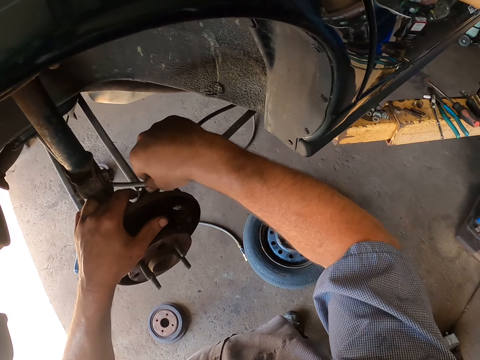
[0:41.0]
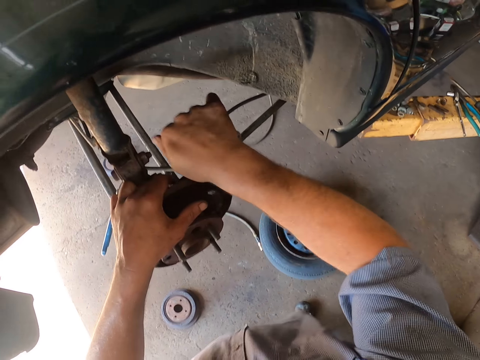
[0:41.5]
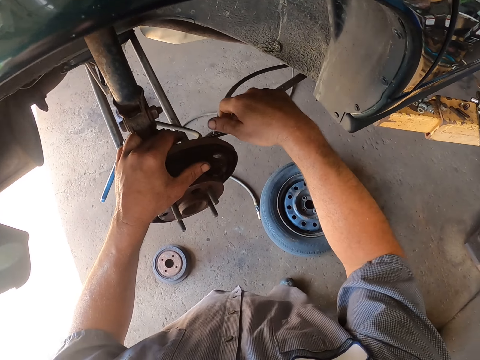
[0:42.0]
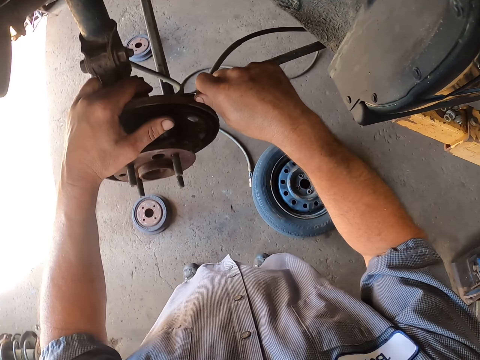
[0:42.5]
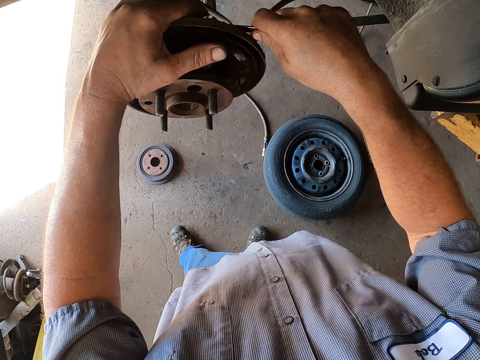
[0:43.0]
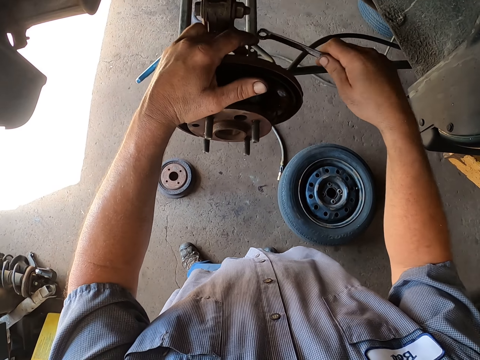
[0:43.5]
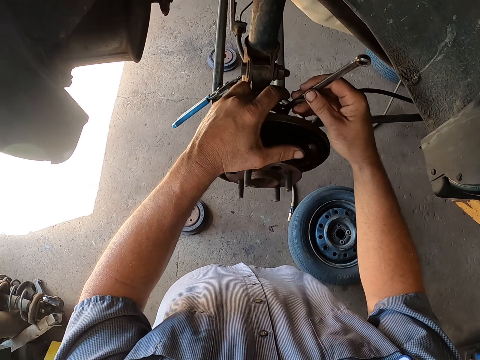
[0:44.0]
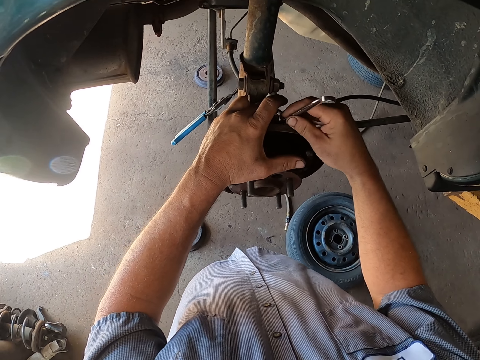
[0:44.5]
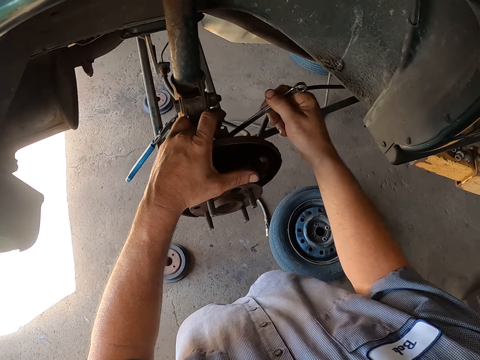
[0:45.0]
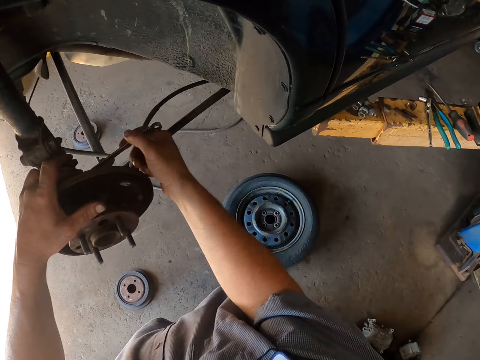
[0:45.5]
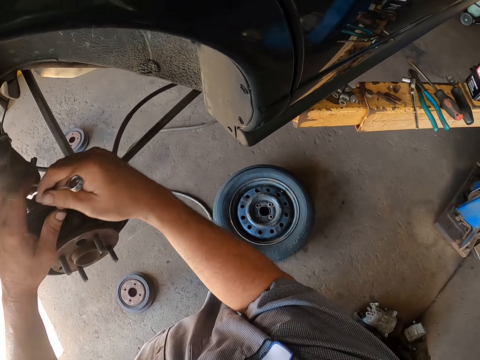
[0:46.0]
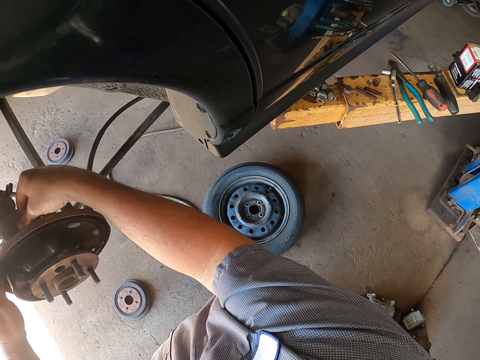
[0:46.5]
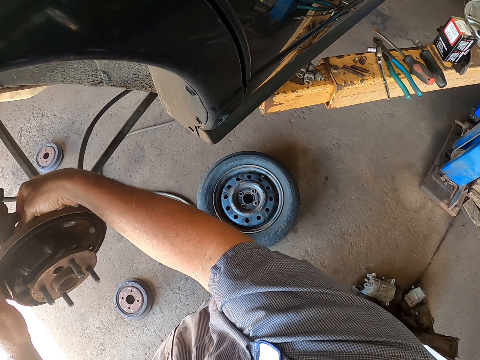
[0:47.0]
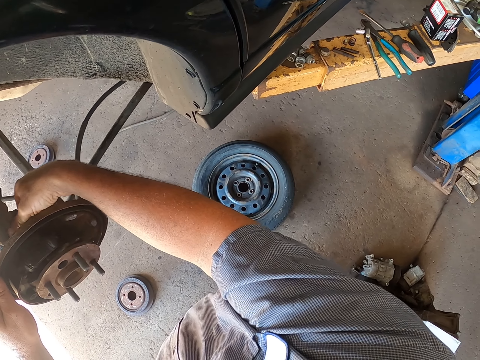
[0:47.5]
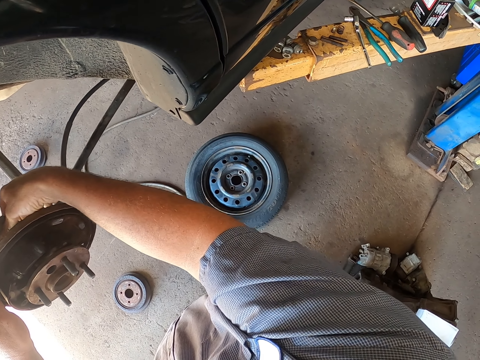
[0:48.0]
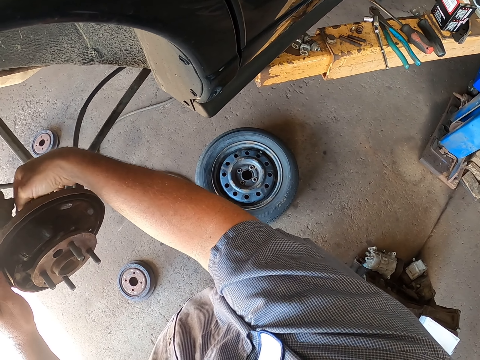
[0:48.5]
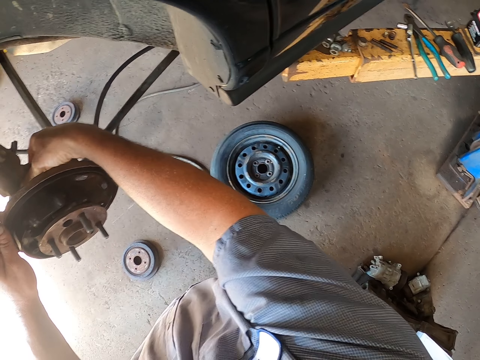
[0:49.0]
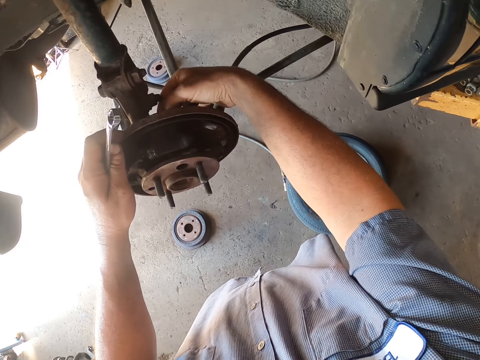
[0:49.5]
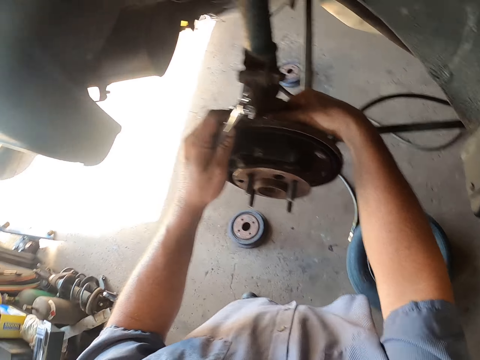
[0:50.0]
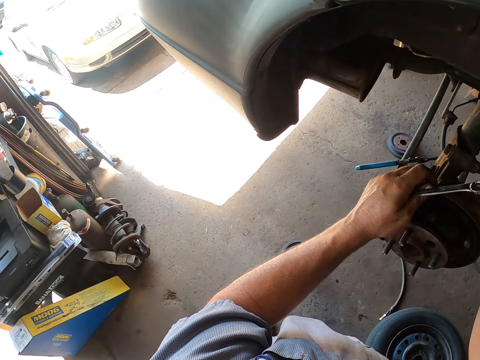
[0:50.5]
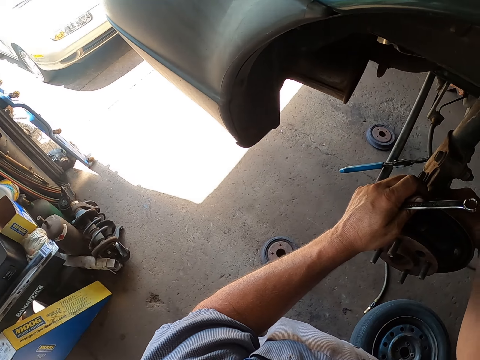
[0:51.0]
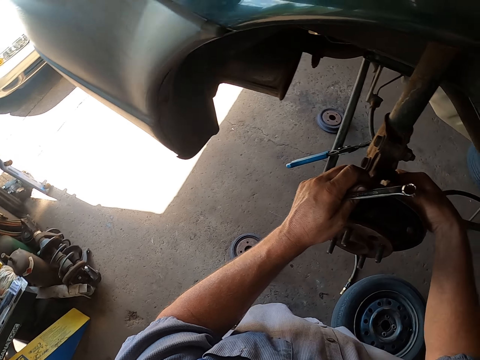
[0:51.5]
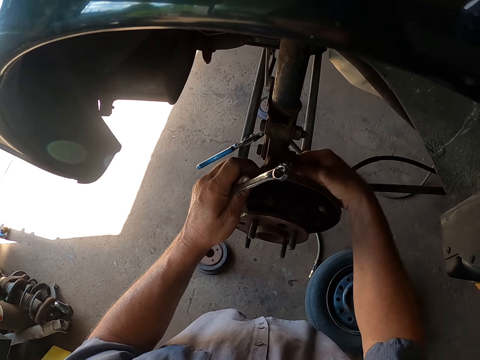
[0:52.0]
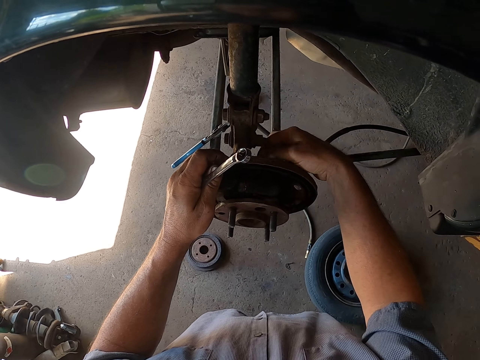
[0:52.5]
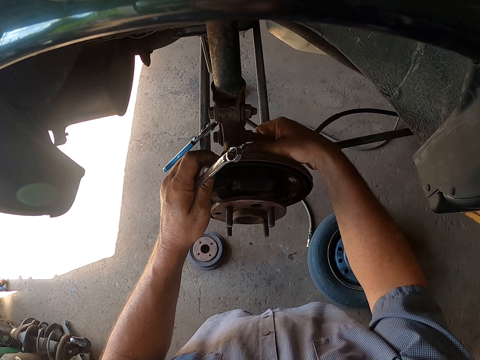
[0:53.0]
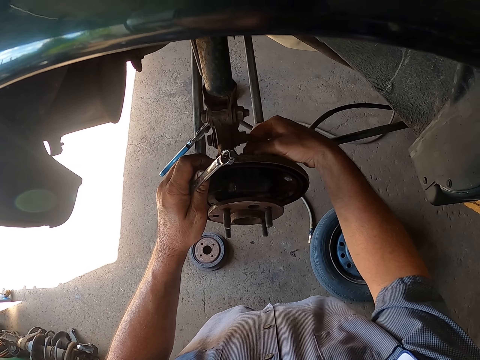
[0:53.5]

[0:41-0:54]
The camera wearer loosens the bolts. They drop something. They fix the rear wheel bearing. They open a bolt.

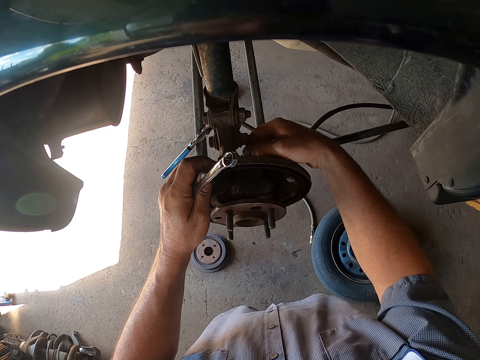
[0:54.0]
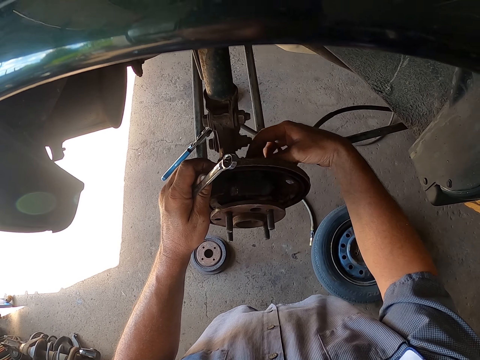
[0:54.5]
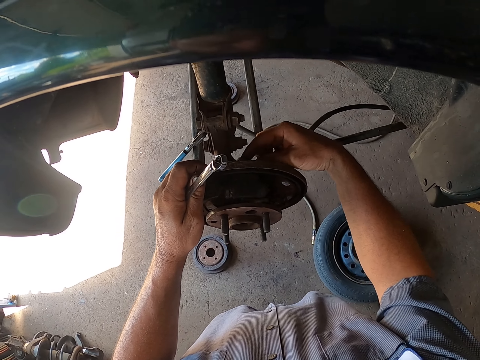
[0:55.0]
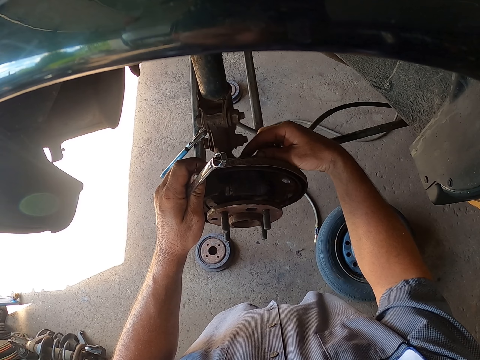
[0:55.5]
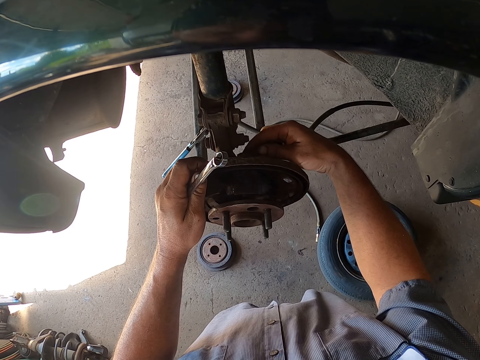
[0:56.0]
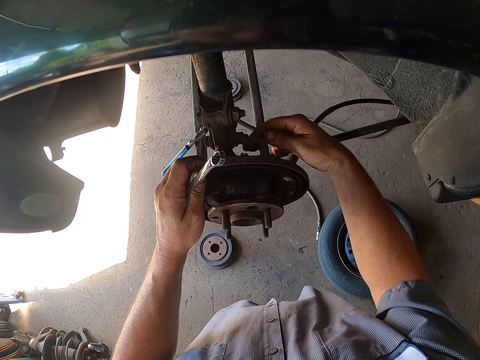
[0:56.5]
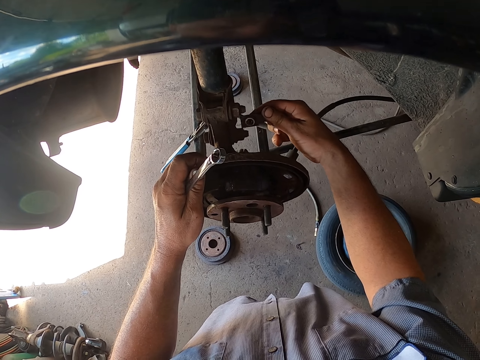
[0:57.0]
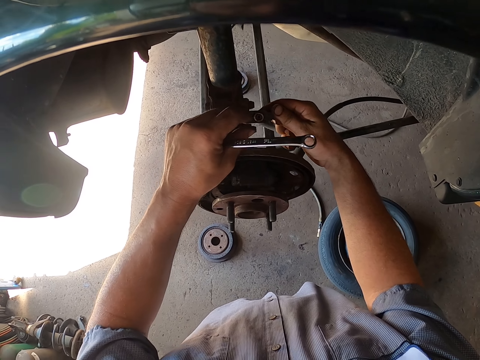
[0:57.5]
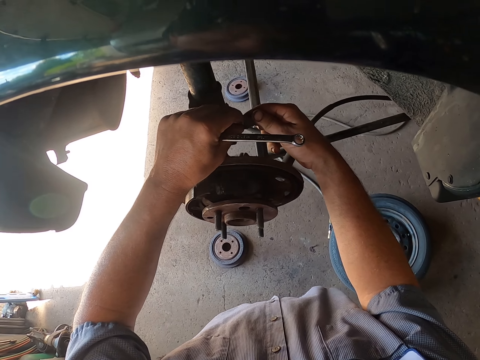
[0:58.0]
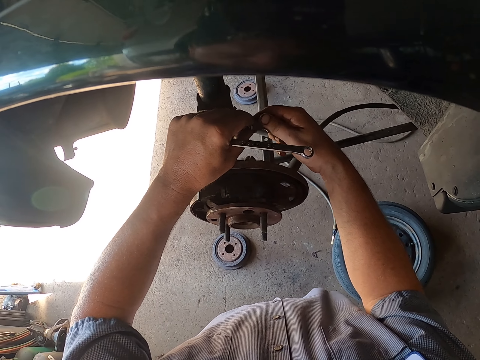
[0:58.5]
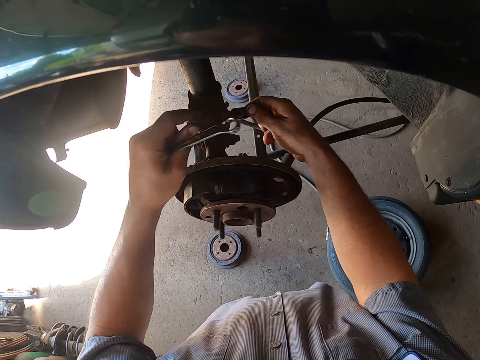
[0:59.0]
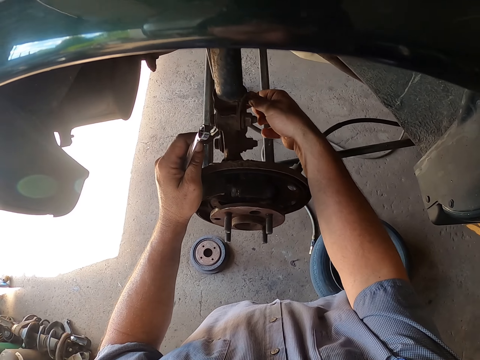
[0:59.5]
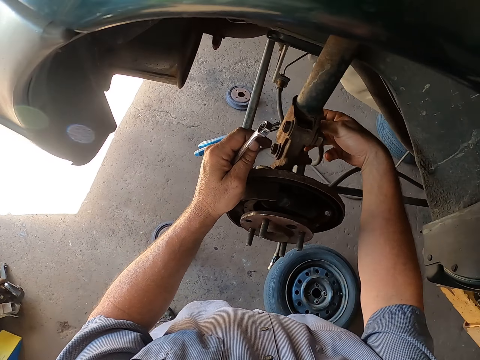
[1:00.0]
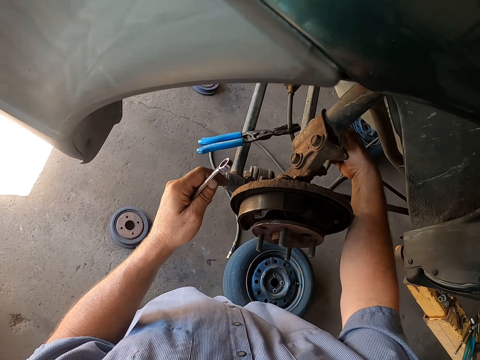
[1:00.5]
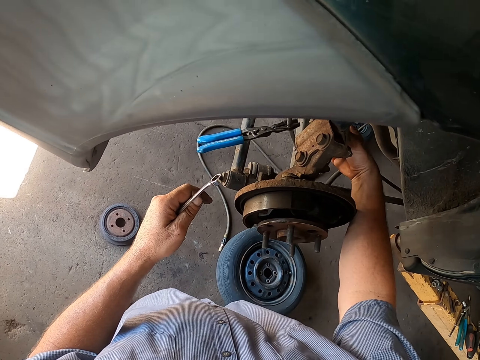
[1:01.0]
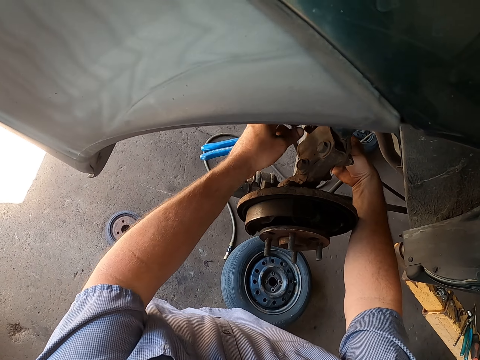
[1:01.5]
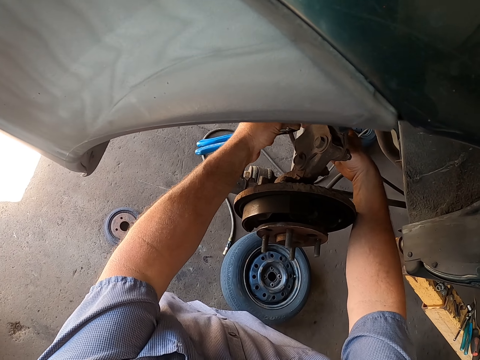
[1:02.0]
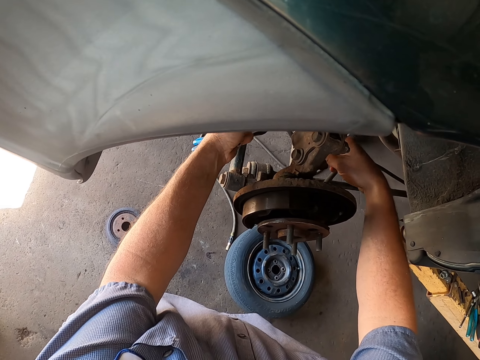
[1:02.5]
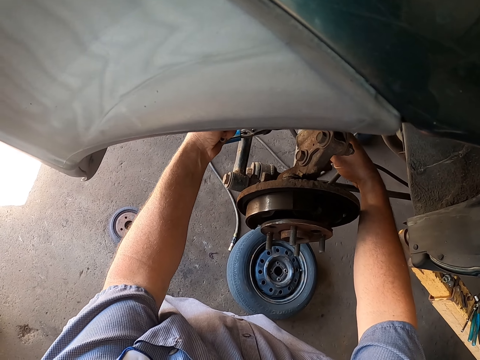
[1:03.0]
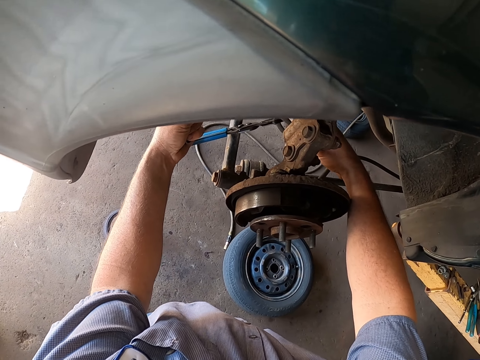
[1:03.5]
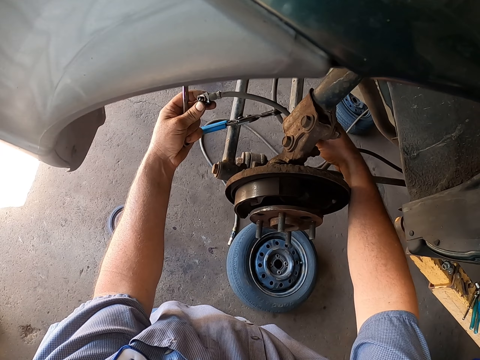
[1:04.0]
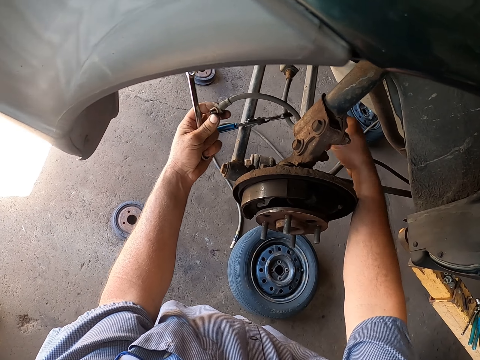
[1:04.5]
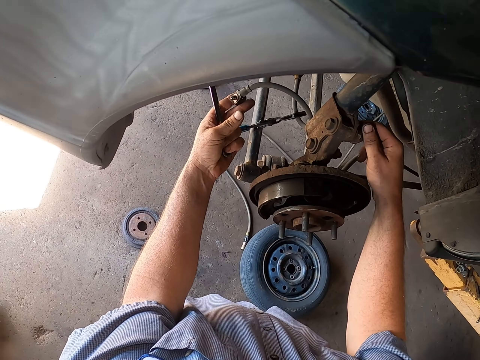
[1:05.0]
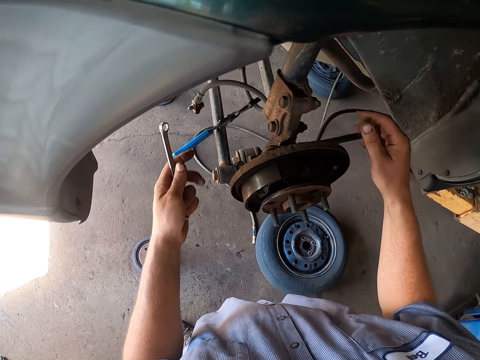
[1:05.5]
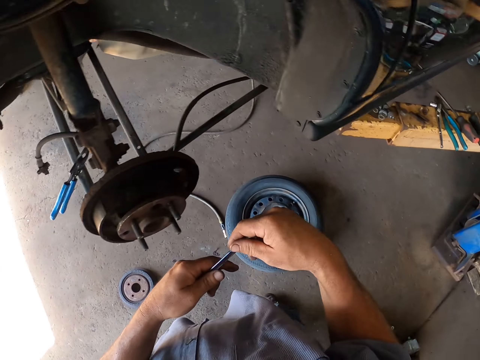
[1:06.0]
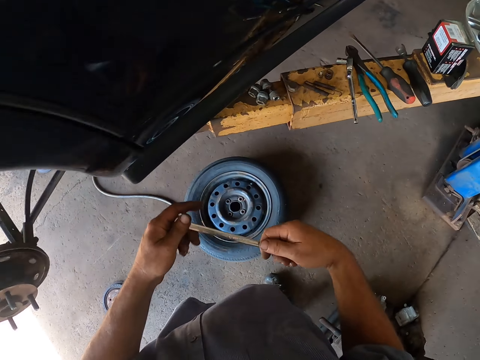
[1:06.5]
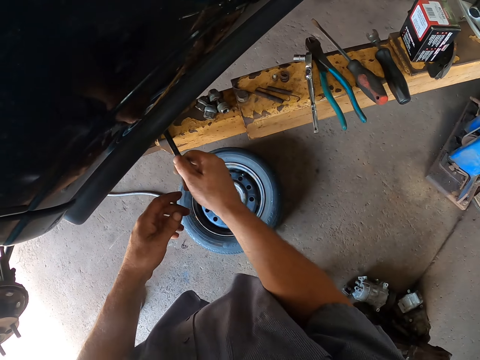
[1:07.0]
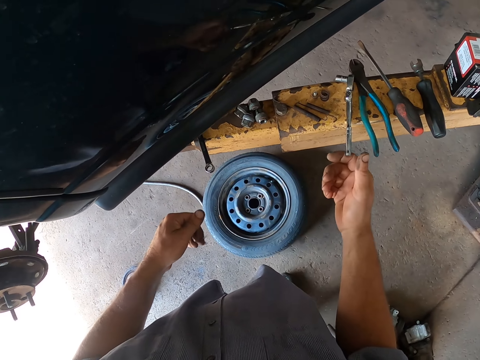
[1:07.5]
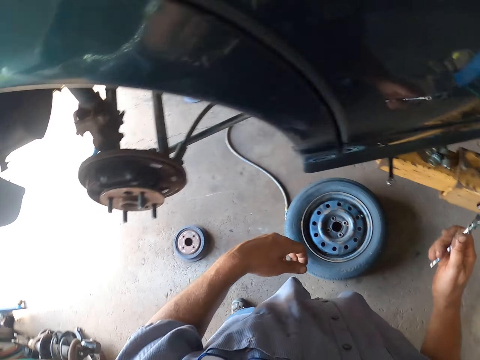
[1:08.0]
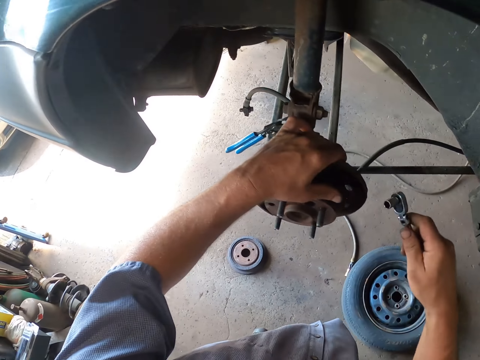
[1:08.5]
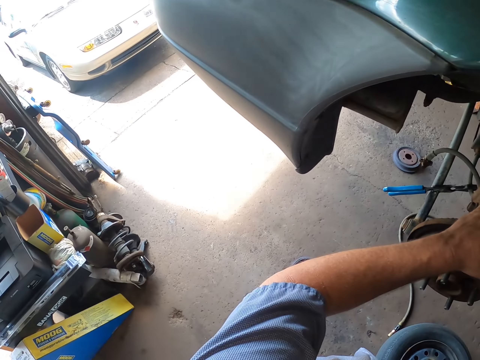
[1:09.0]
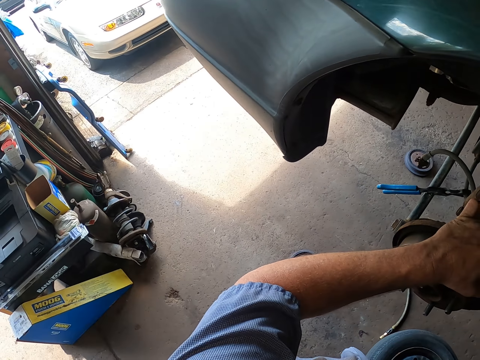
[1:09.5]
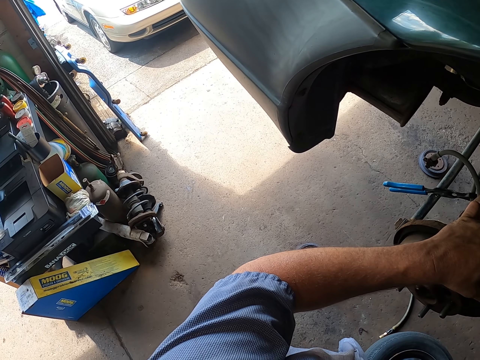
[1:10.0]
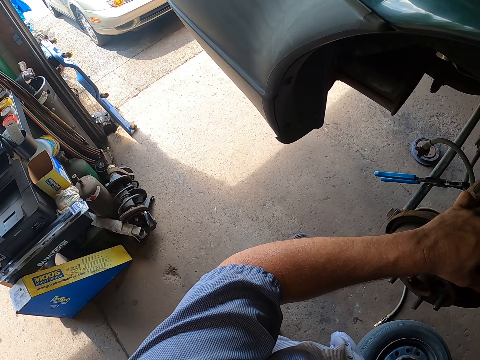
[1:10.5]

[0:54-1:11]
The camera wearer removes something from the wheel hub. They hold the bolt and fix the bolt. They look around the garage. They put the spanner on the counter. They pick up a spanner. They fix the wheel bearing.
